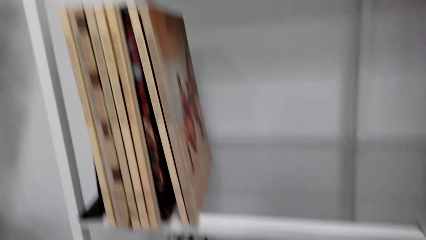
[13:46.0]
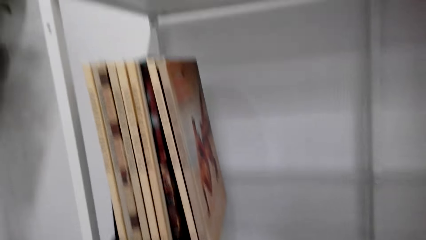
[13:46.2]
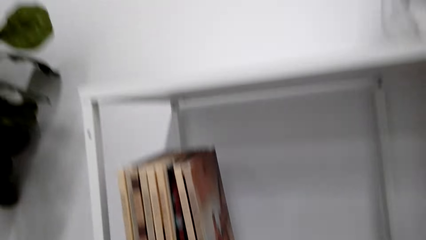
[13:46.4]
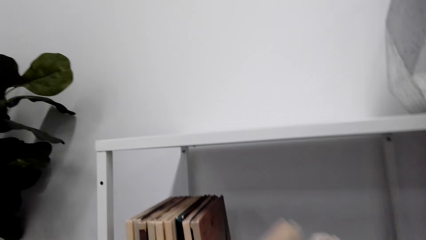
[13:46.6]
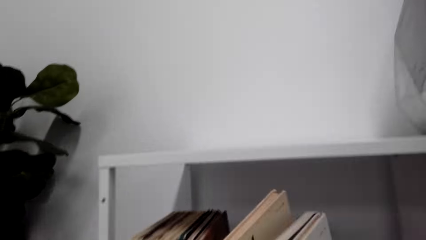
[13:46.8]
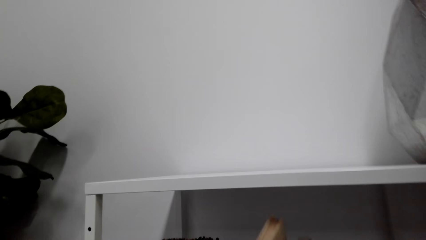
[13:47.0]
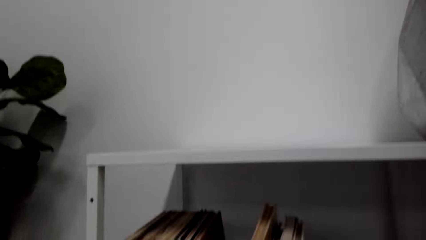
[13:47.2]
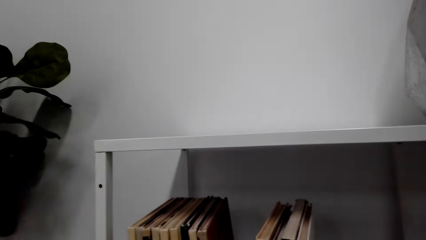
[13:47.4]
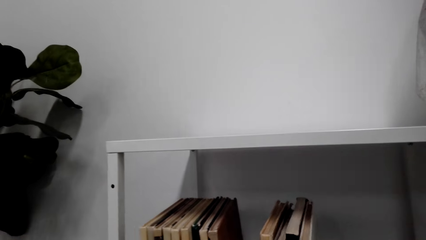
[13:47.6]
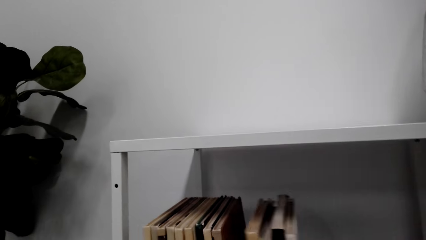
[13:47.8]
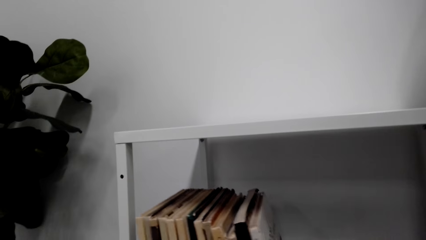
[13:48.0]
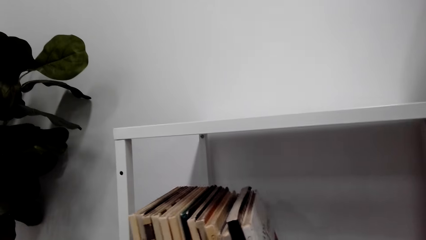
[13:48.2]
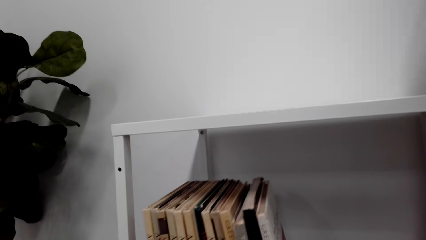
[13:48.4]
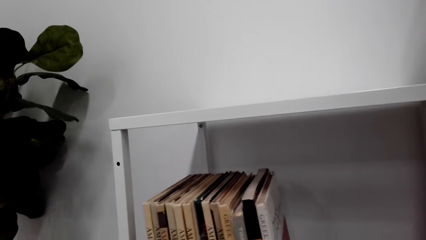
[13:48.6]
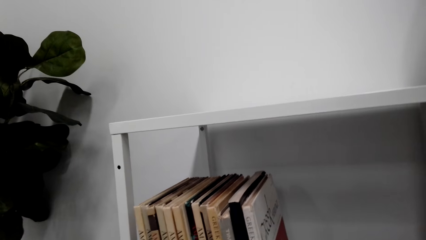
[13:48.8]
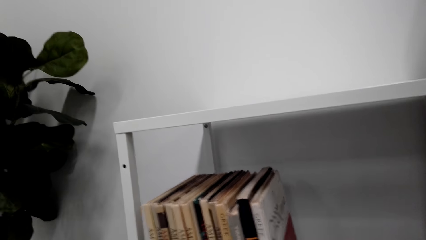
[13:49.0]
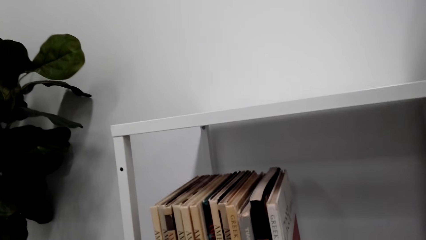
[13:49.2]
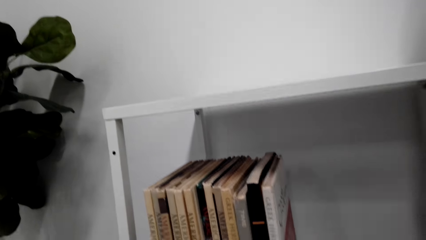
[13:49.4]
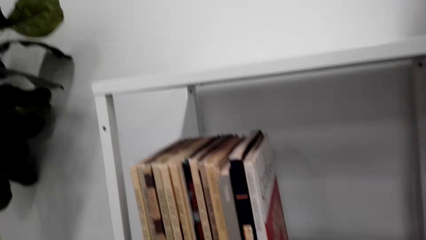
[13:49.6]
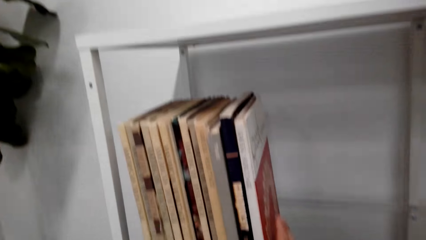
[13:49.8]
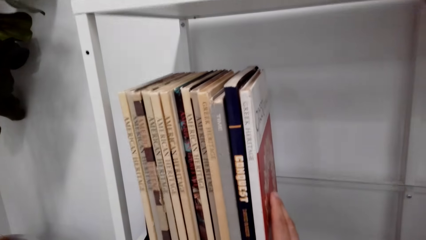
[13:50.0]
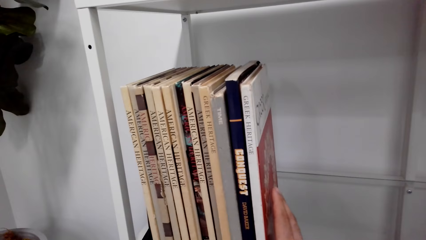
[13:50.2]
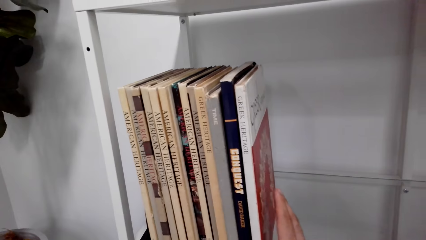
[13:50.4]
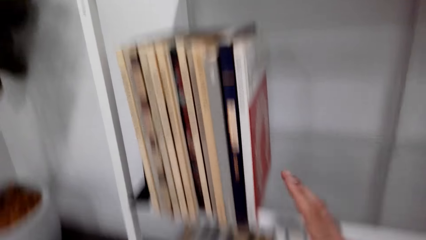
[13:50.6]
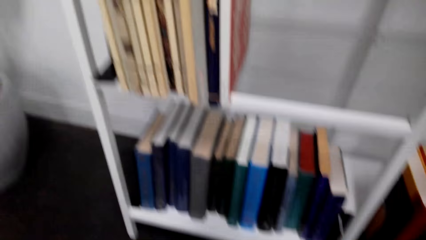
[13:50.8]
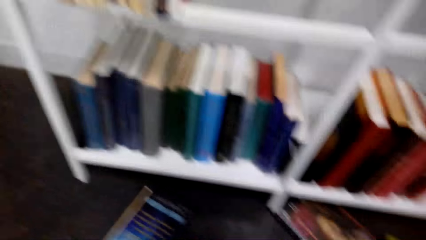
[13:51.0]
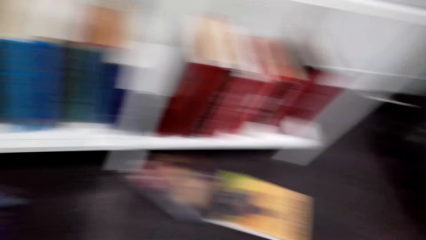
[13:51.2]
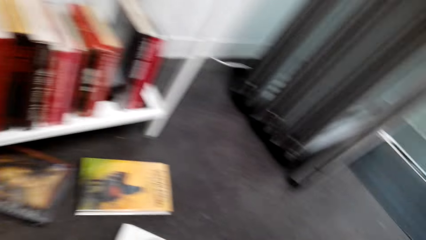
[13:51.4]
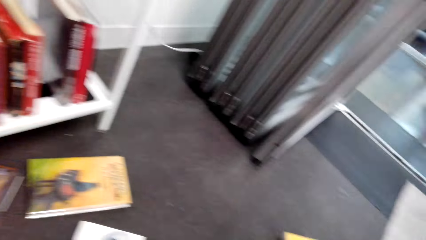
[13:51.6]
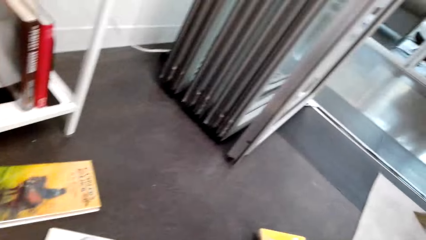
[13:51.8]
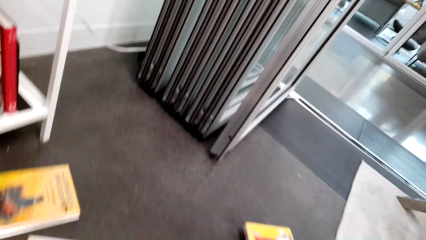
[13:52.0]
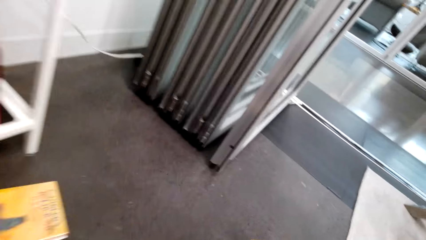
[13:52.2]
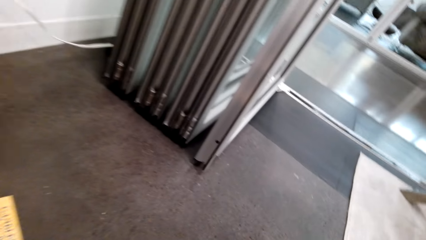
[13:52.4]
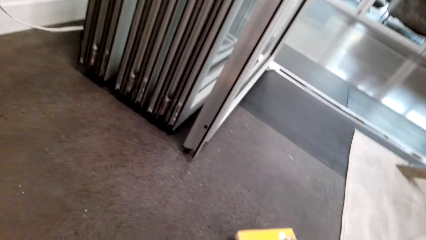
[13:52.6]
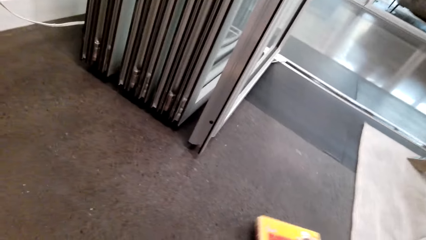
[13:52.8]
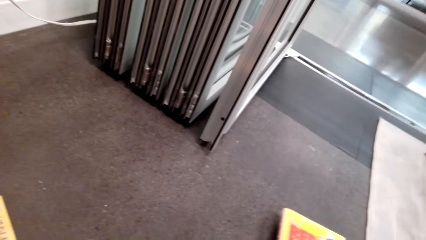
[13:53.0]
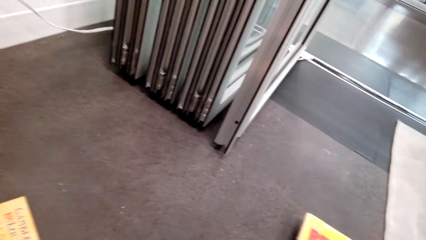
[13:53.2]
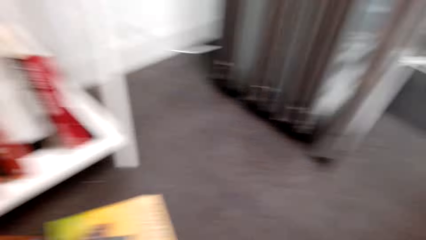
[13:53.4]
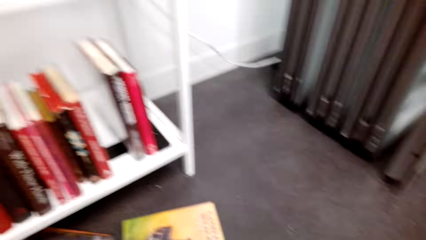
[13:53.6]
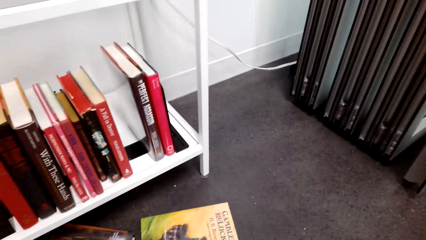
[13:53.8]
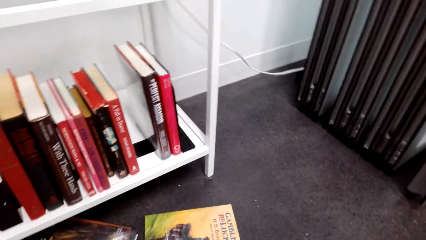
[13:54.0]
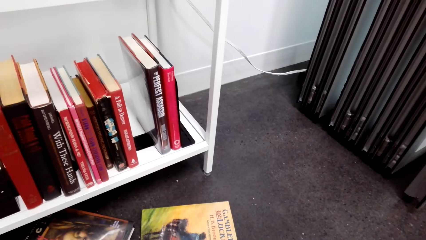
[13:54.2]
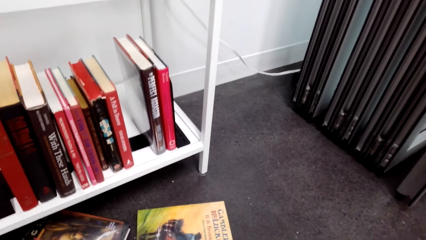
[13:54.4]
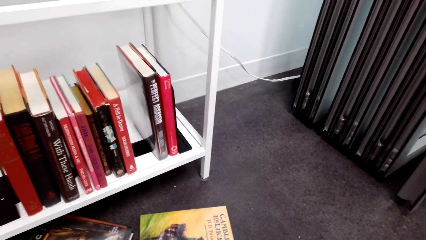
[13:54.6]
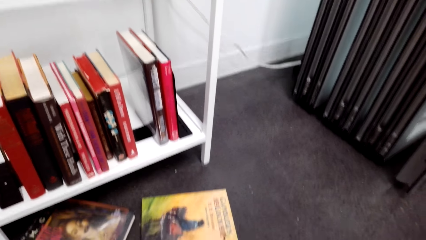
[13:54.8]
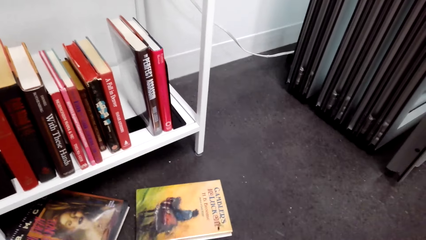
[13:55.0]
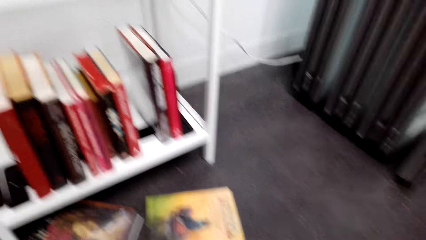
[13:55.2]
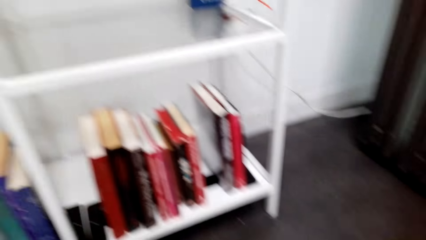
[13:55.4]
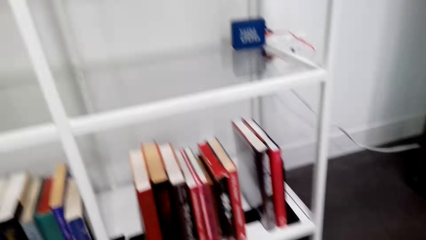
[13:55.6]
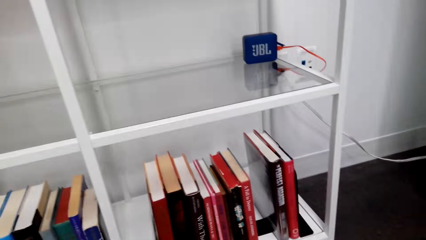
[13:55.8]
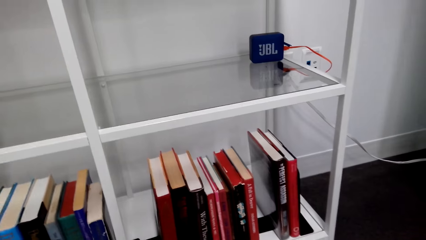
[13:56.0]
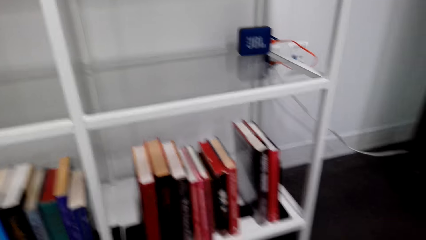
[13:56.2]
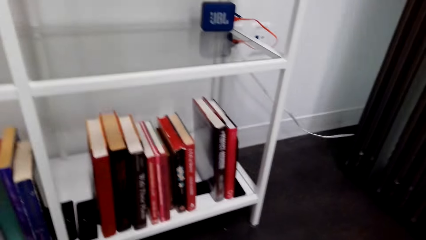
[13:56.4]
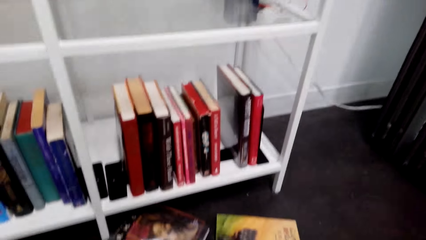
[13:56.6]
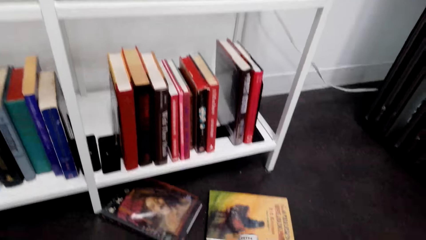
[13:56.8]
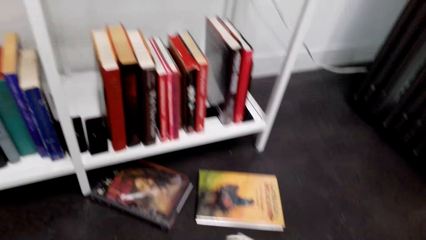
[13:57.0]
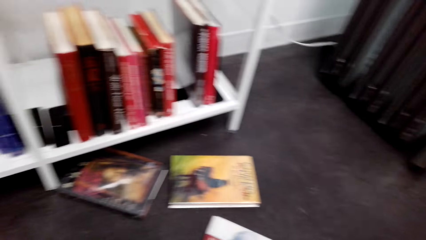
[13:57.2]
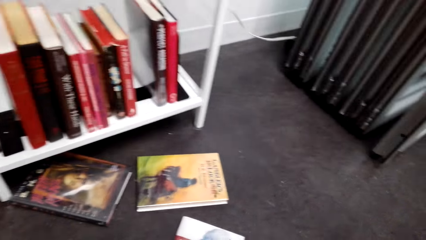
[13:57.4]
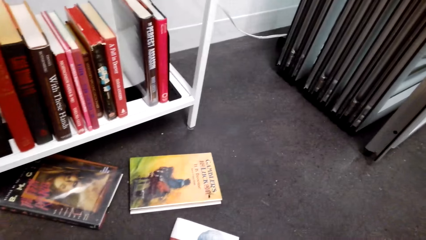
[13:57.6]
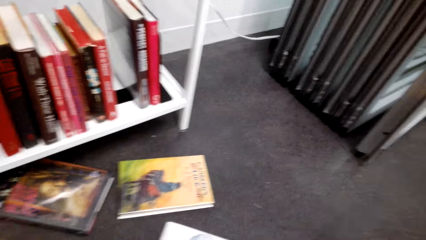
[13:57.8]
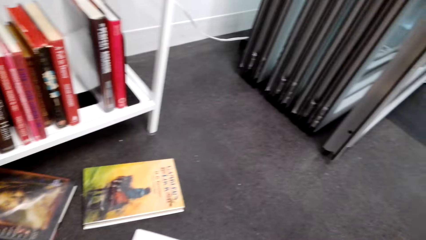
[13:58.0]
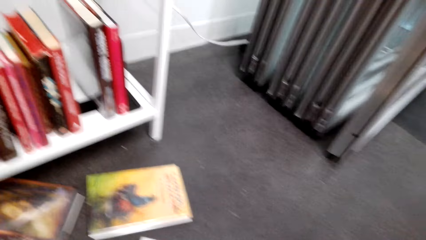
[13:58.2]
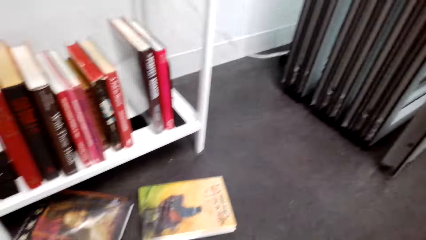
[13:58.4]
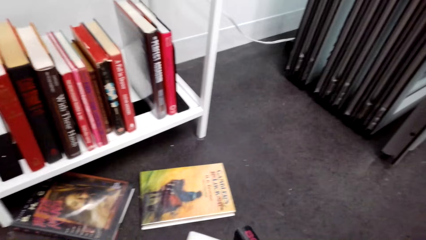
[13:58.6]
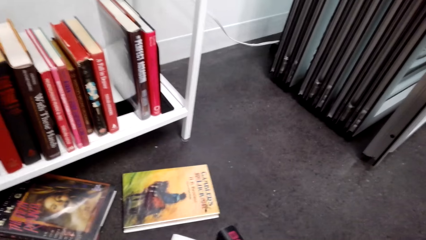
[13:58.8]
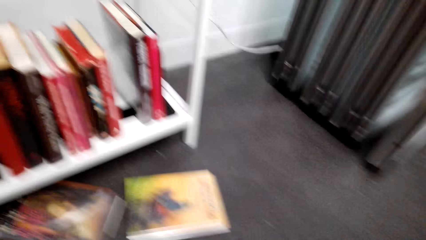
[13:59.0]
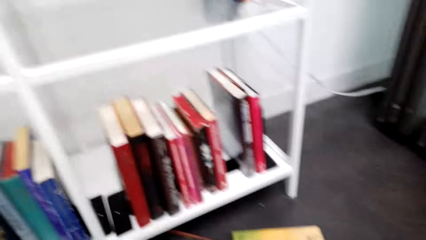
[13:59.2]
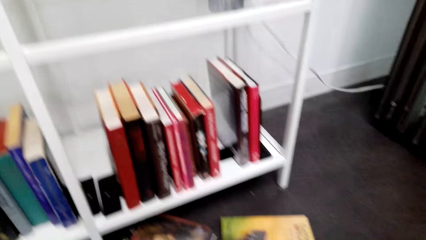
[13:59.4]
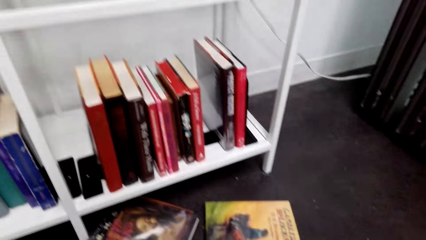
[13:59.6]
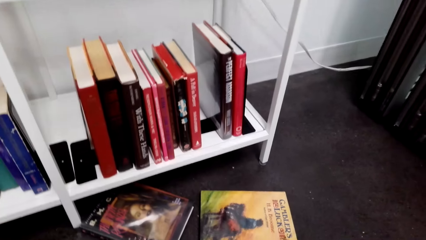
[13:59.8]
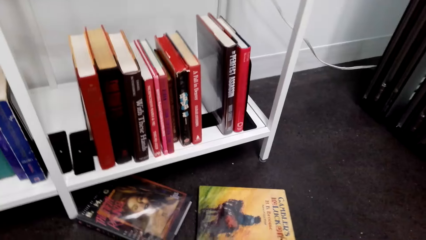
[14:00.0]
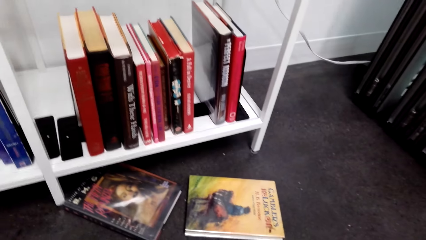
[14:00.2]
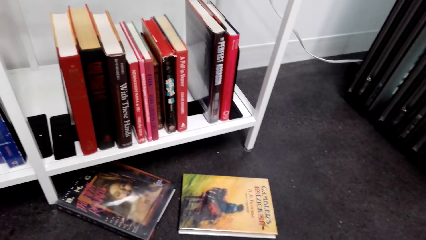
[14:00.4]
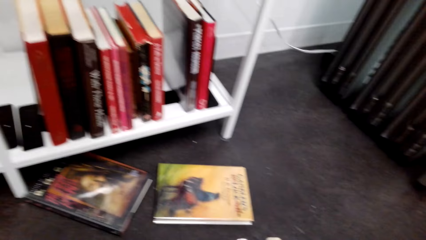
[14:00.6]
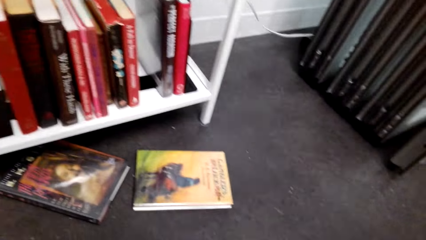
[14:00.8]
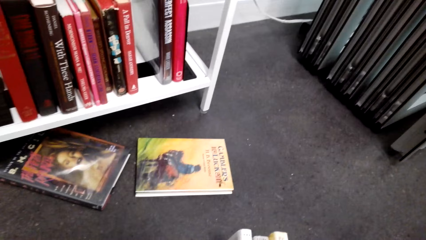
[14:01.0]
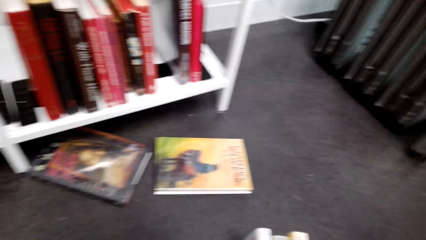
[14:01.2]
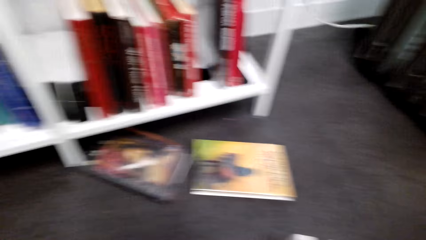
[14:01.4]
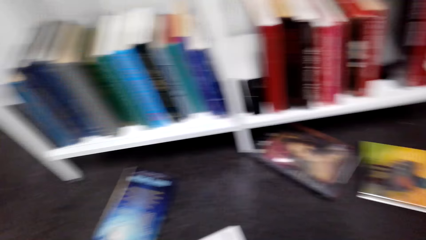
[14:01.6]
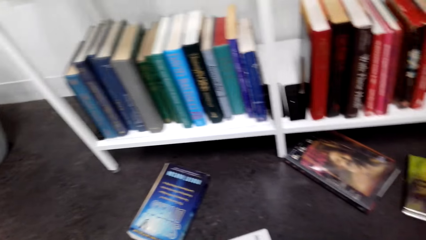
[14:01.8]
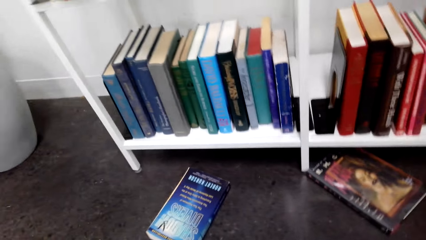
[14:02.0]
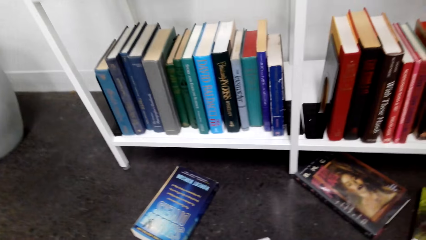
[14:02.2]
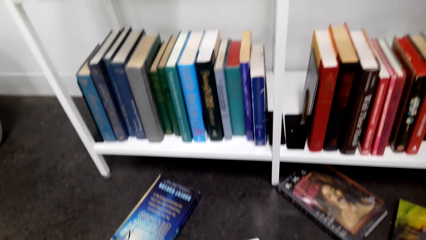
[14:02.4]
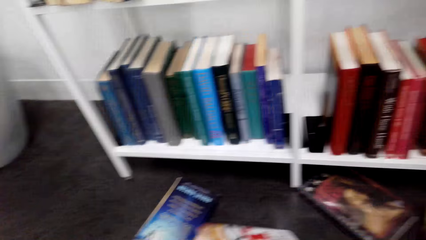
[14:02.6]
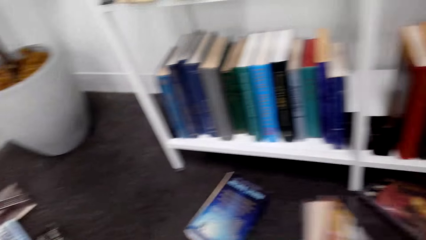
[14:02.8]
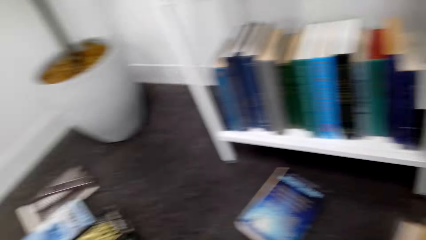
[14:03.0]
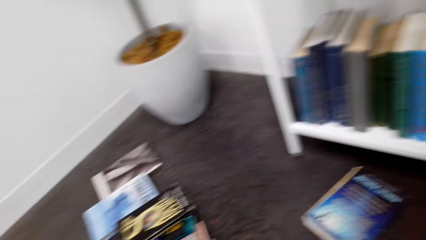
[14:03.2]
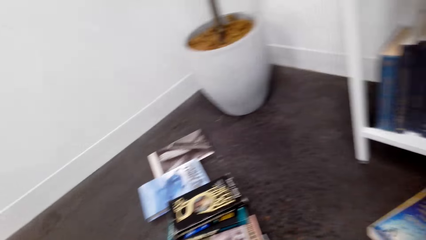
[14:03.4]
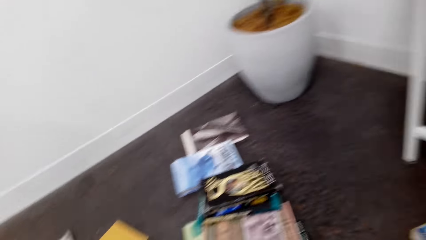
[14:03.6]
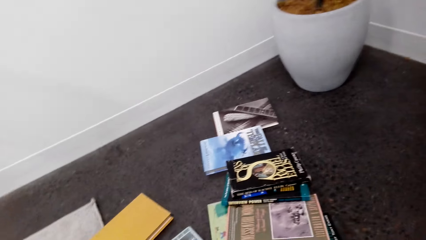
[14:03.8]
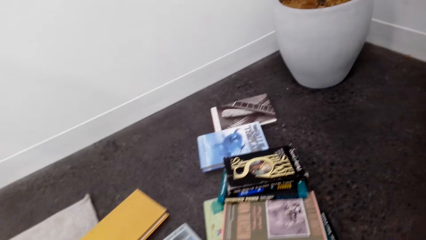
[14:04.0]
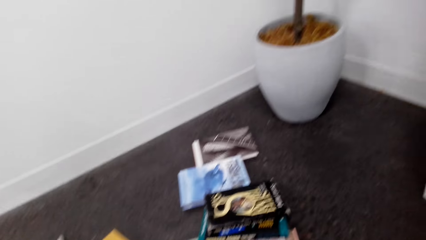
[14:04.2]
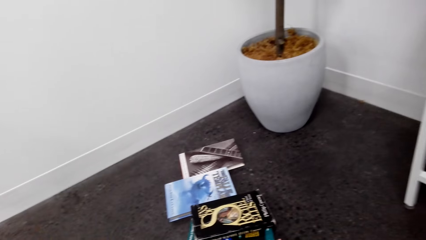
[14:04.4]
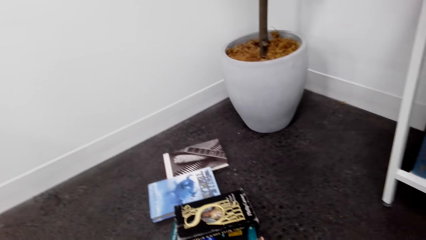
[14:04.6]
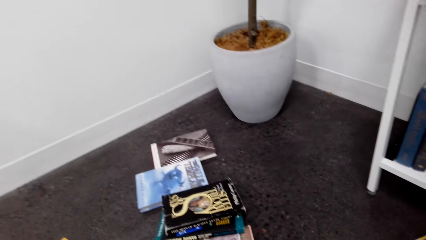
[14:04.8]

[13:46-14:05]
The camera wearer places the books on the rack. They look around the house floor.
